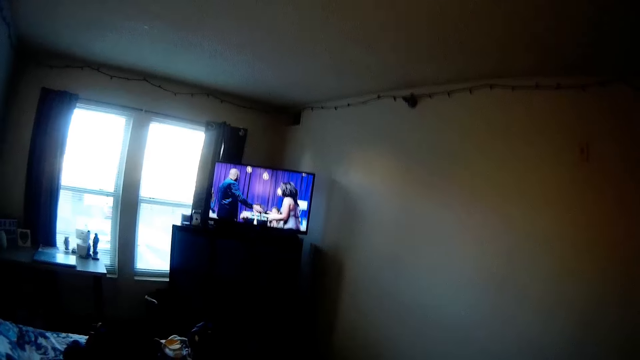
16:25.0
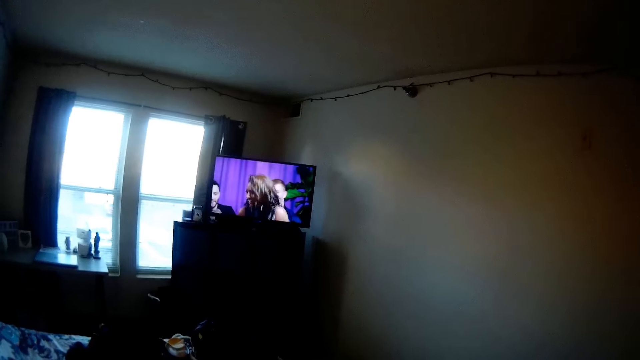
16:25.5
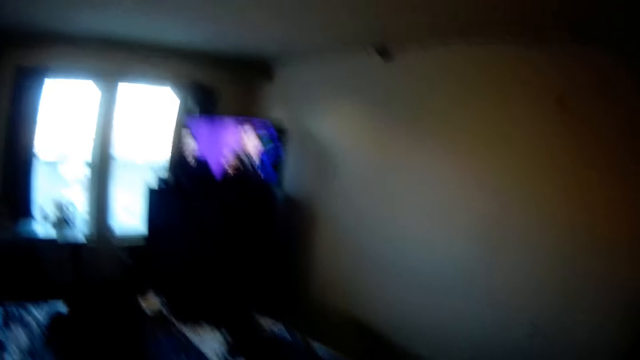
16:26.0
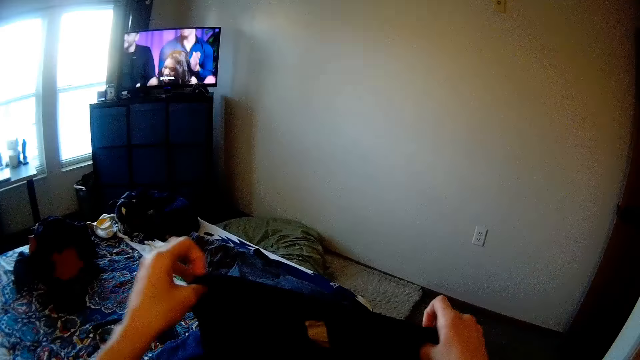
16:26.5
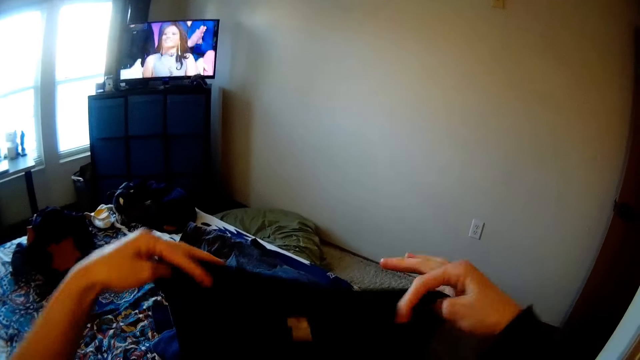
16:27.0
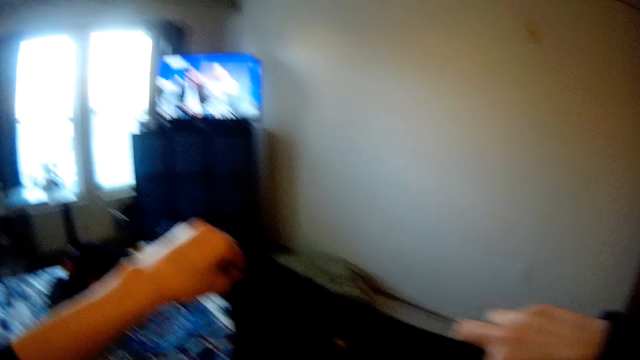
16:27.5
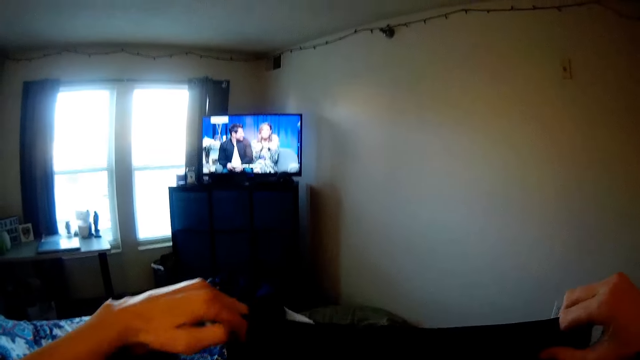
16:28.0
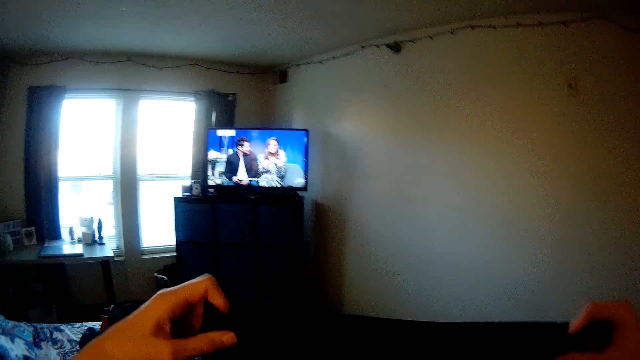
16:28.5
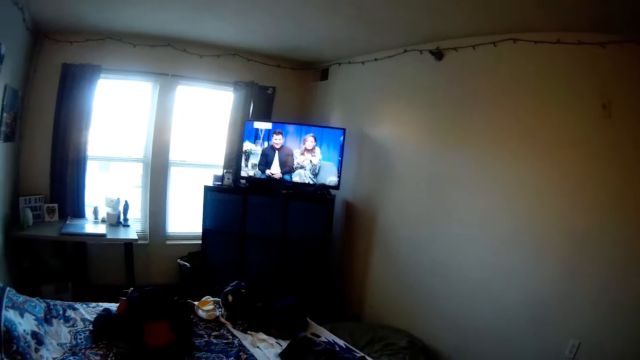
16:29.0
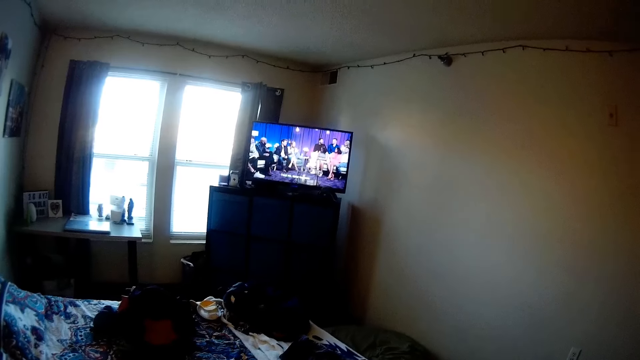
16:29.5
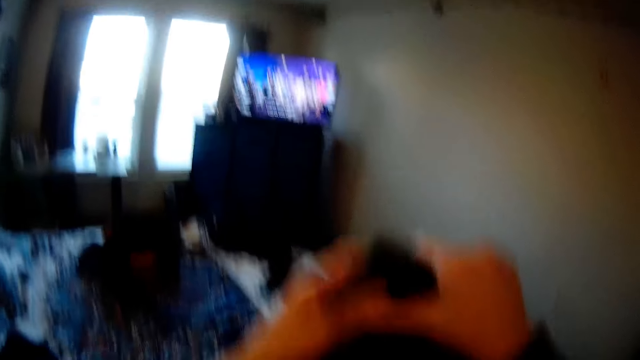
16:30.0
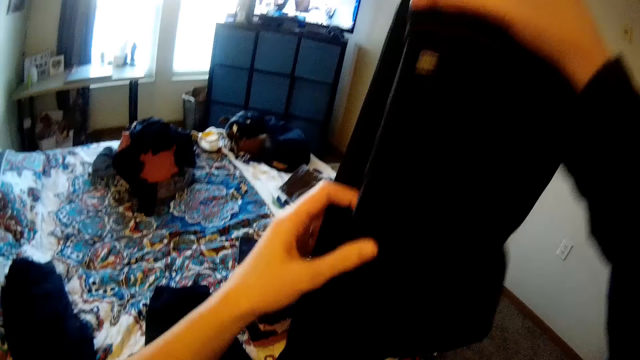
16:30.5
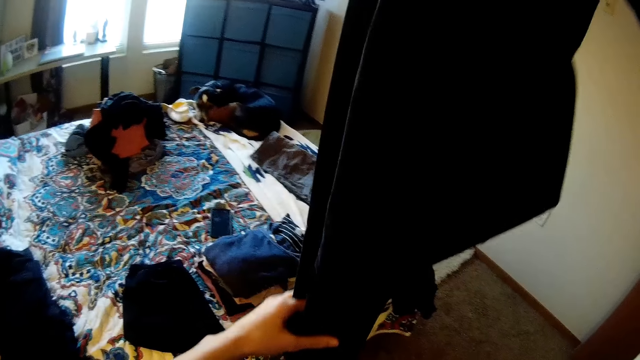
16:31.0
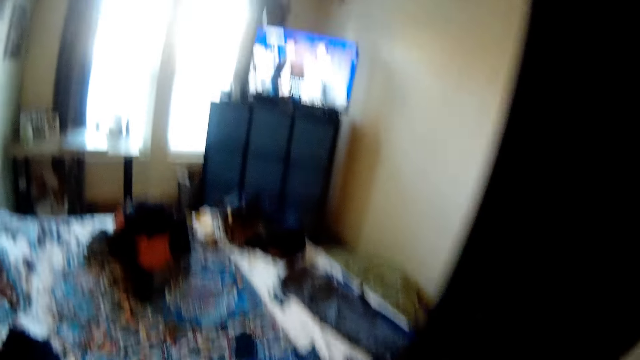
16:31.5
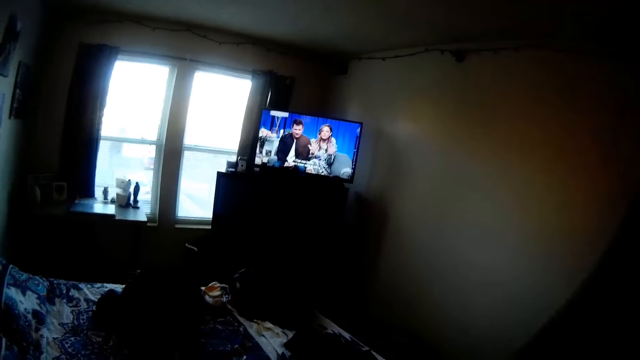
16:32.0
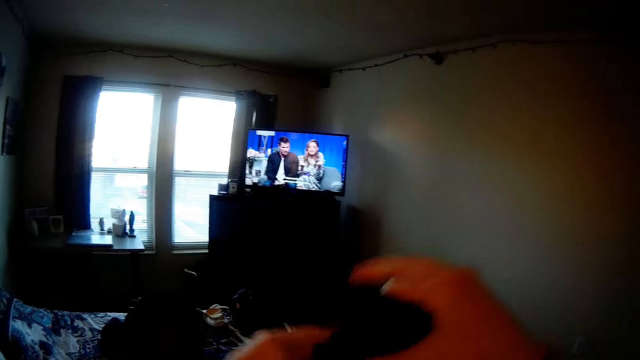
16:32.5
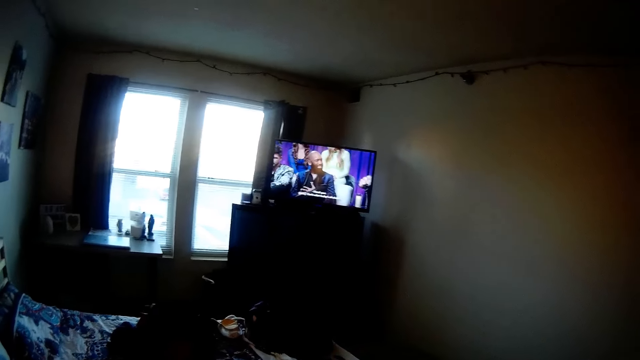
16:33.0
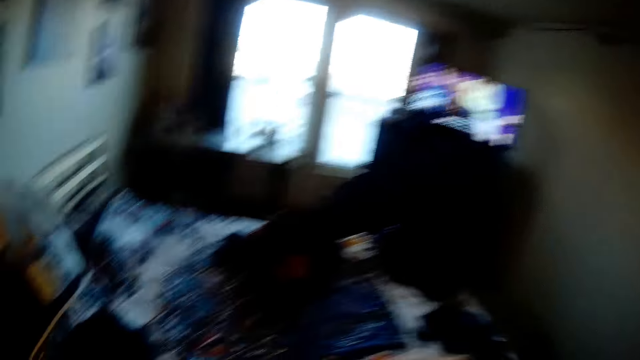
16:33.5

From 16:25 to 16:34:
The camera wearer holds the cloth. They fold the cloth.

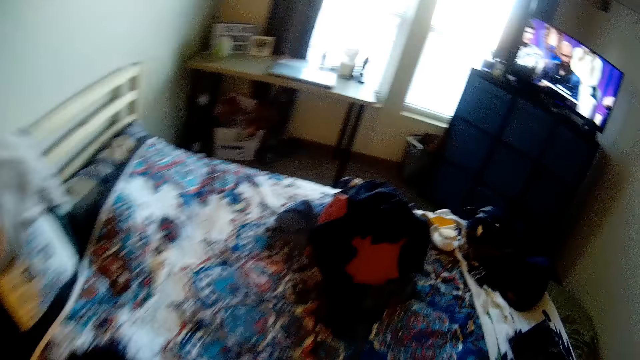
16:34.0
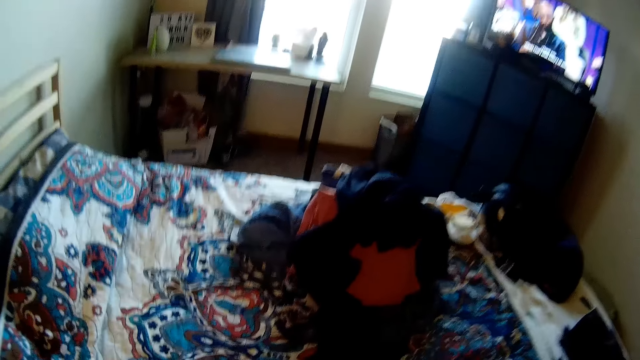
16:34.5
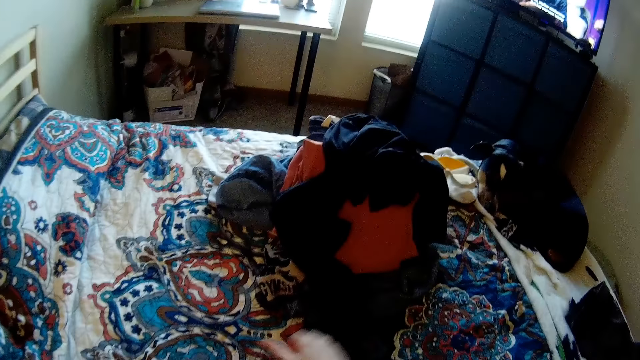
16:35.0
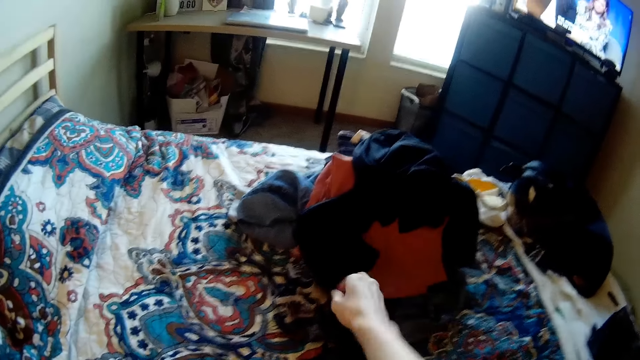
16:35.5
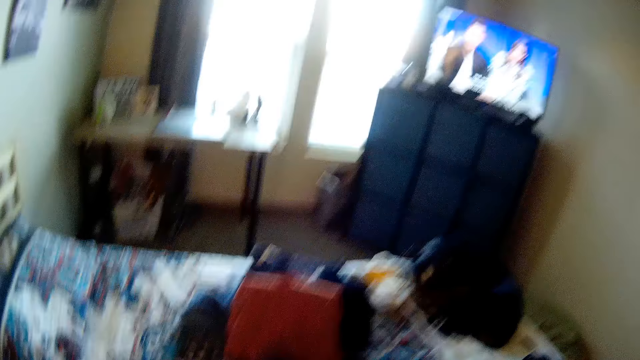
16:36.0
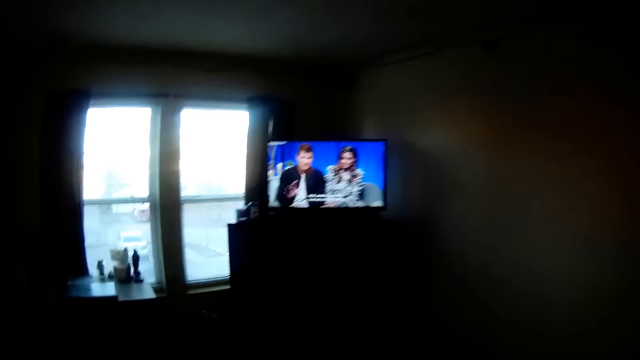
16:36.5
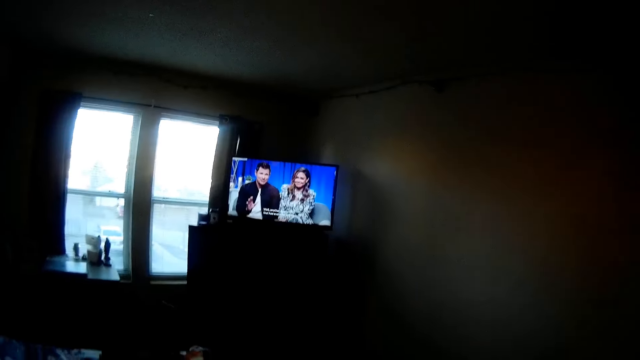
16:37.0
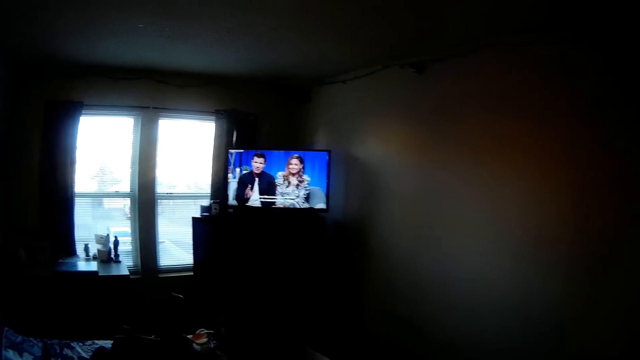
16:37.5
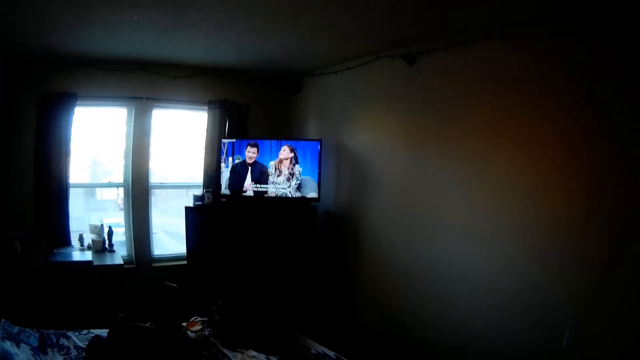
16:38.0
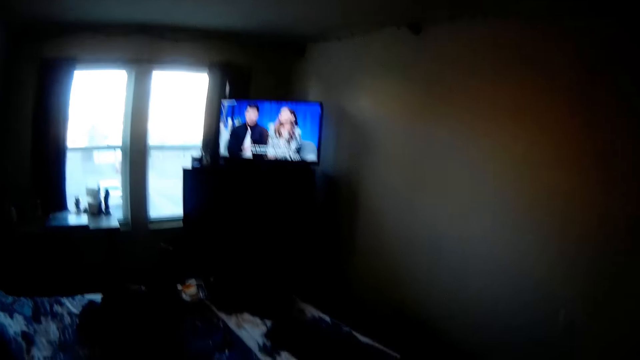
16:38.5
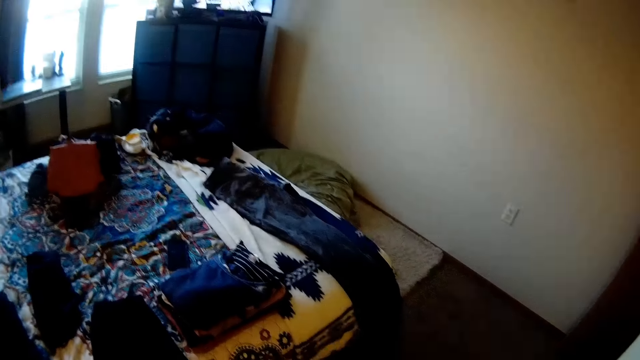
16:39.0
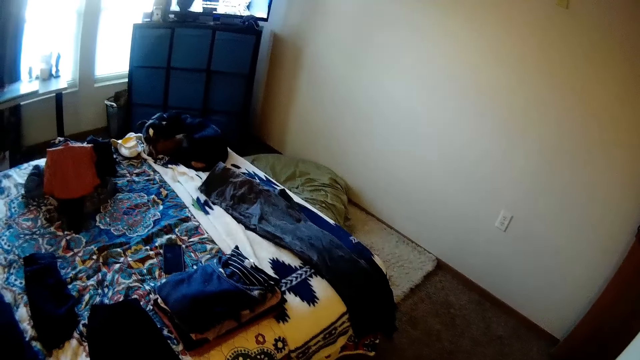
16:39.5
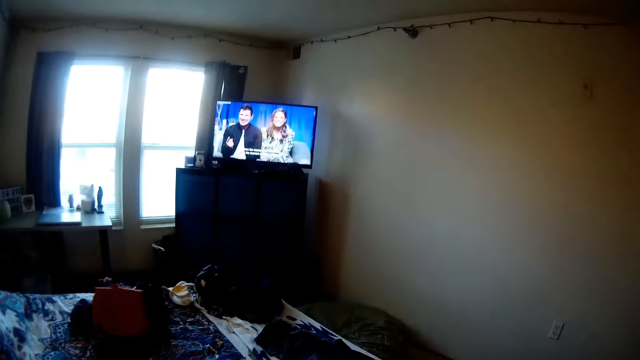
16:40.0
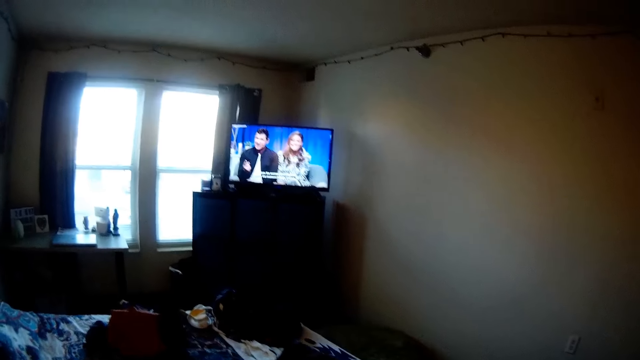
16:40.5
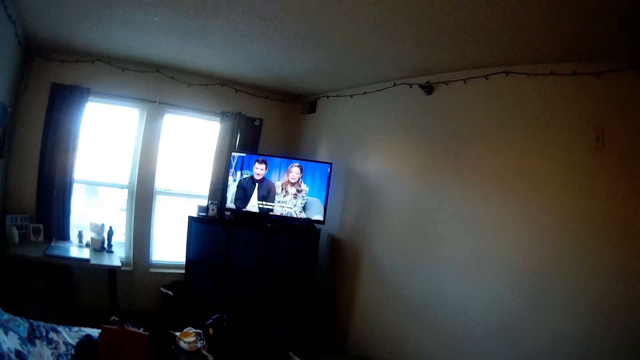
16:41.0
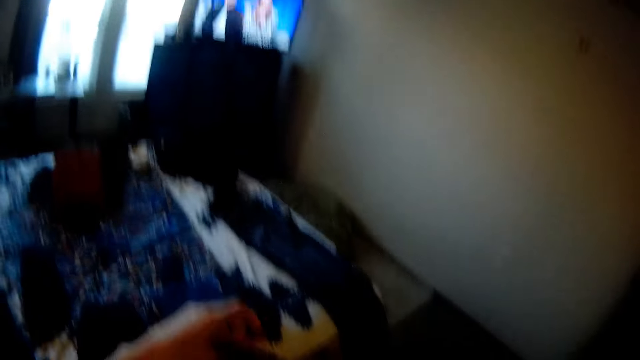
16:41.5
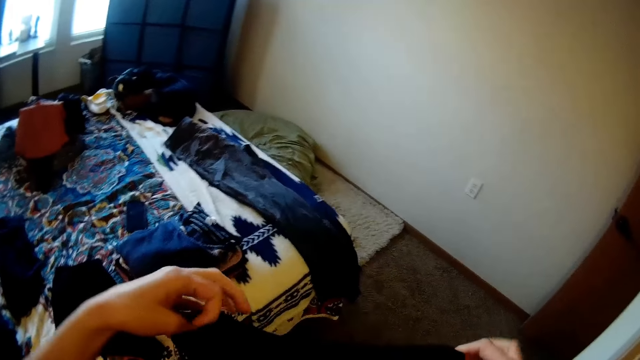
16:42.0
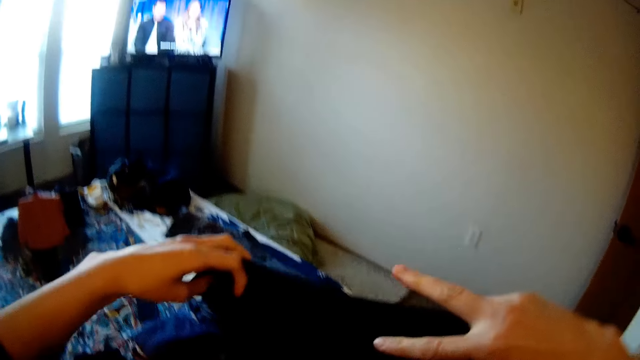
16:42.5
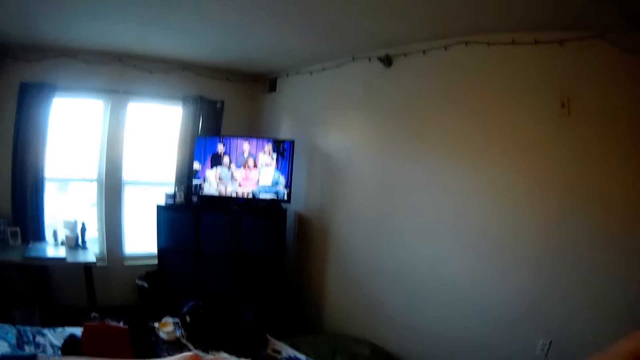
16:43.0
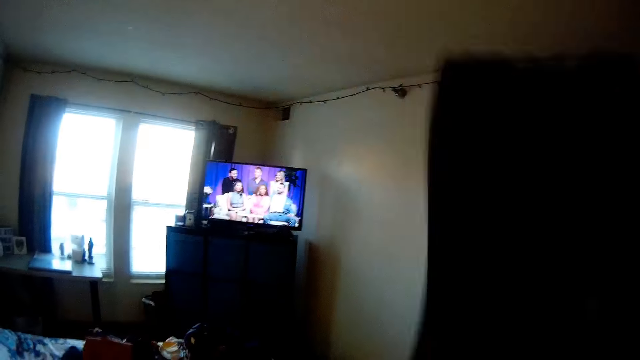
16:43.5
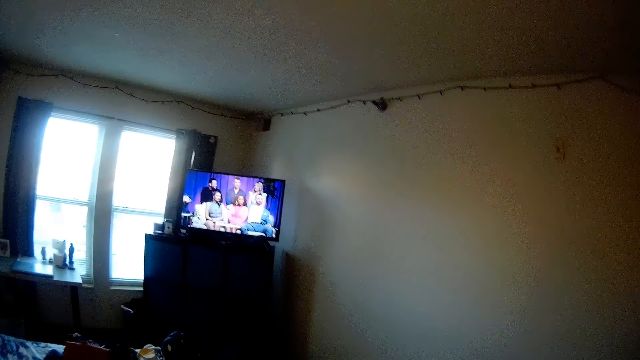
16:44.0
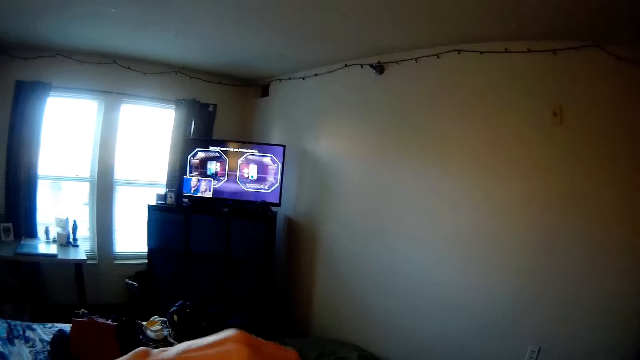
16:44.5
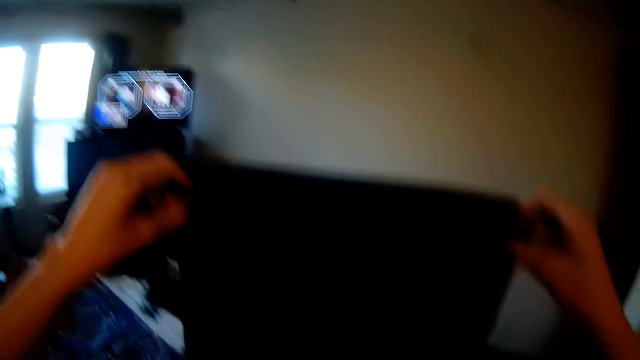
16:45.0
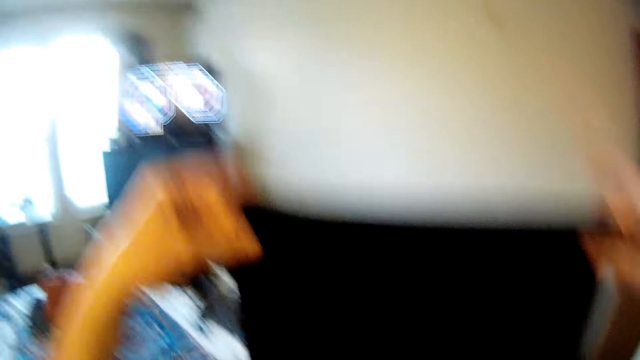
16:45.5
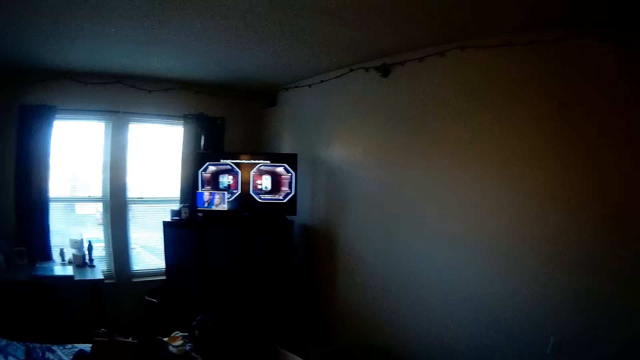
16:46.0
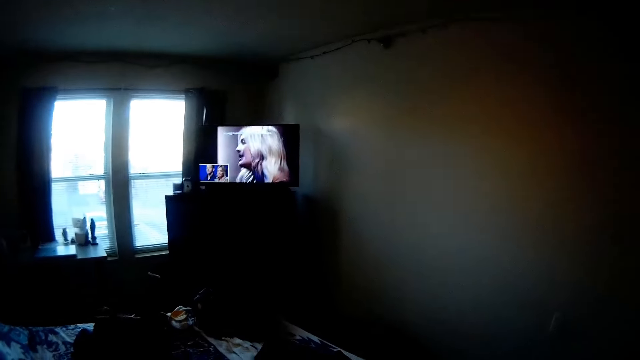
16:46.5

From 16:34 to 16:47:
The camera wearer picks up another cloth on the bed. They watch the television. They hold the cloth. They adjust the cloth. They shake the cloth.
